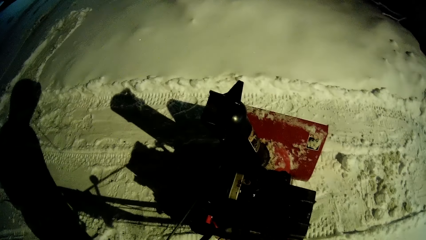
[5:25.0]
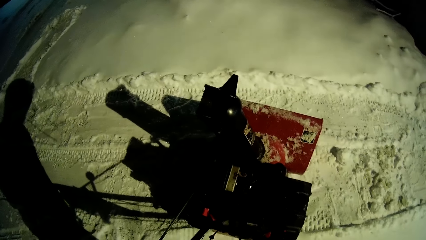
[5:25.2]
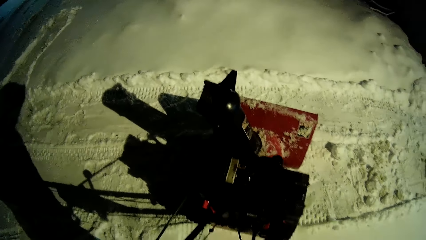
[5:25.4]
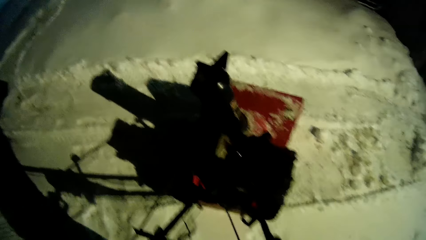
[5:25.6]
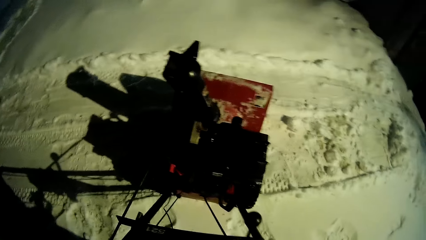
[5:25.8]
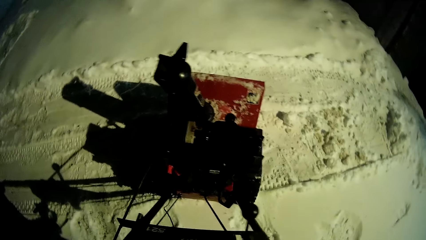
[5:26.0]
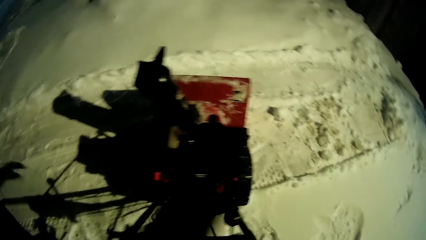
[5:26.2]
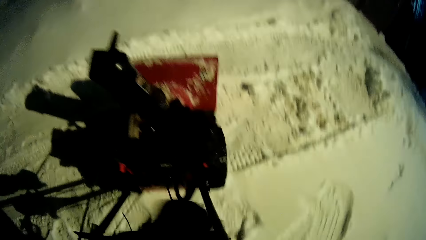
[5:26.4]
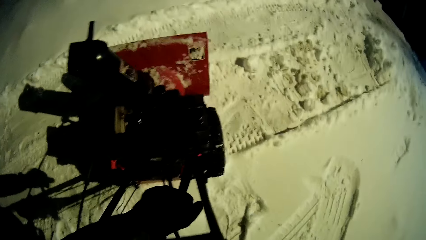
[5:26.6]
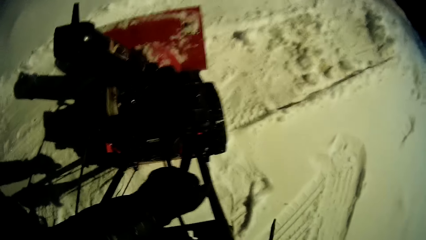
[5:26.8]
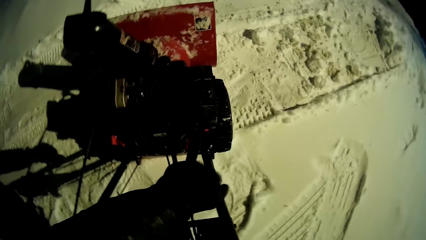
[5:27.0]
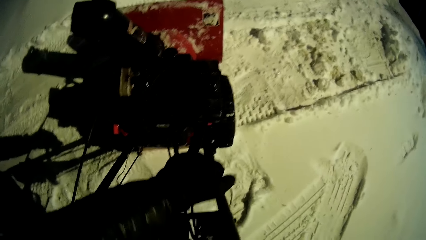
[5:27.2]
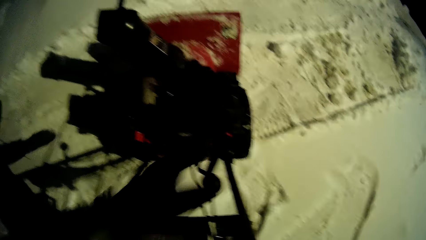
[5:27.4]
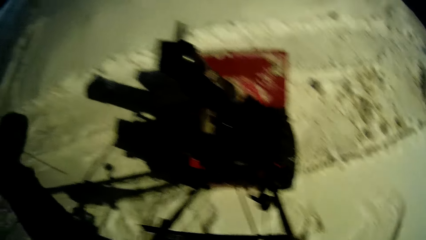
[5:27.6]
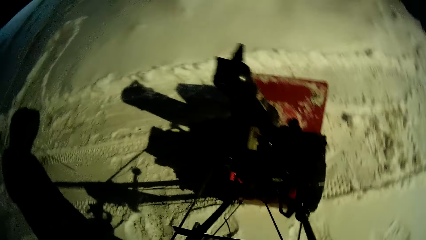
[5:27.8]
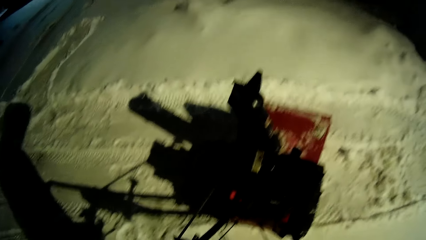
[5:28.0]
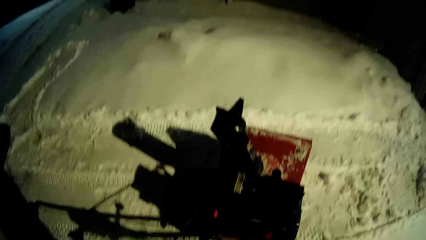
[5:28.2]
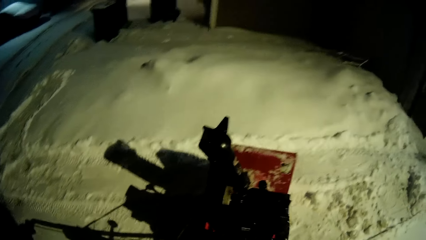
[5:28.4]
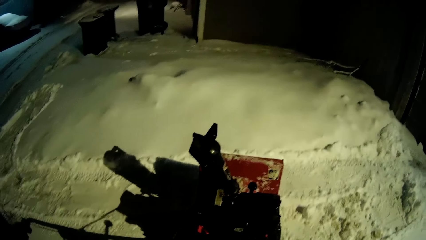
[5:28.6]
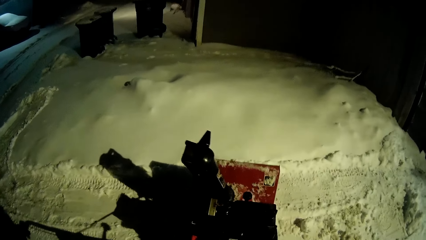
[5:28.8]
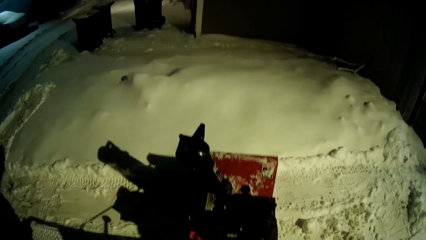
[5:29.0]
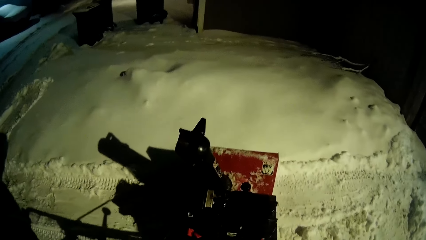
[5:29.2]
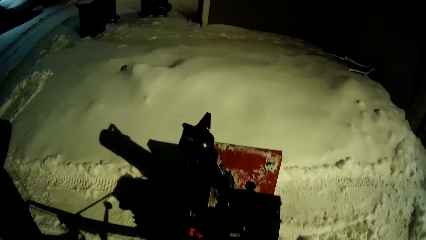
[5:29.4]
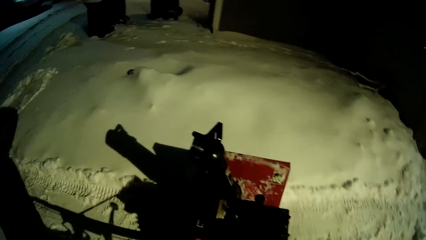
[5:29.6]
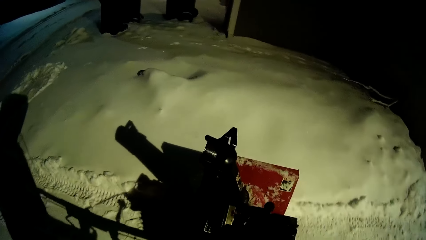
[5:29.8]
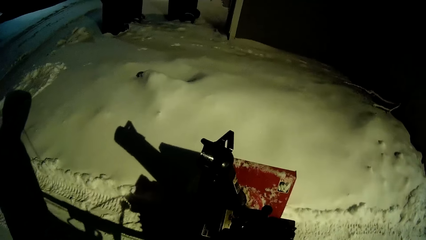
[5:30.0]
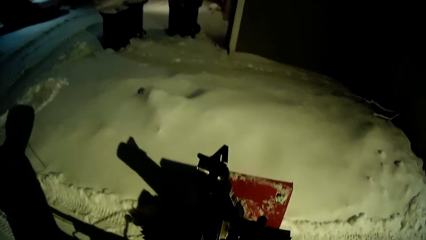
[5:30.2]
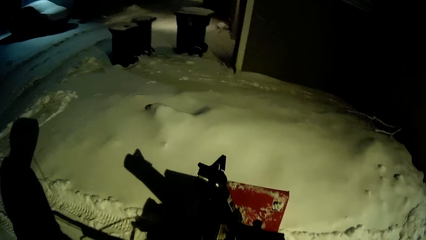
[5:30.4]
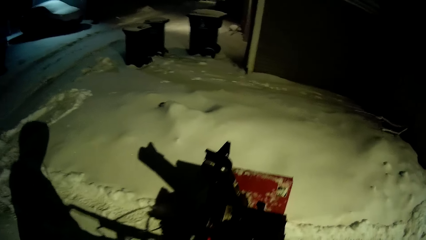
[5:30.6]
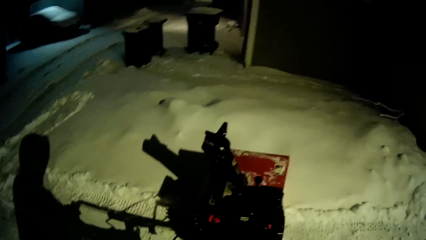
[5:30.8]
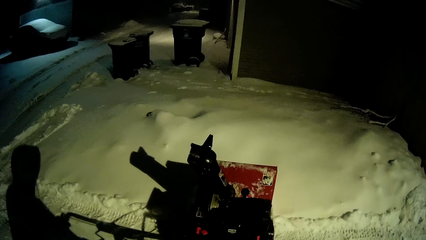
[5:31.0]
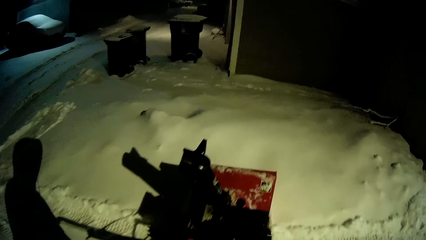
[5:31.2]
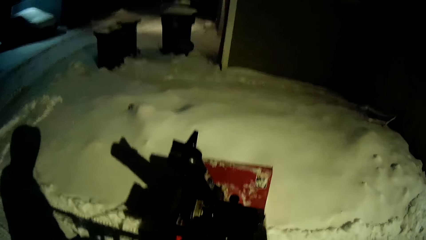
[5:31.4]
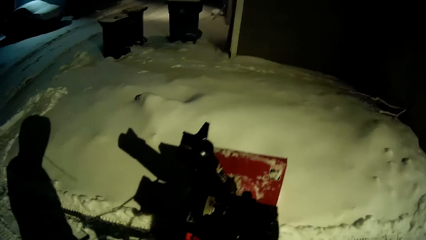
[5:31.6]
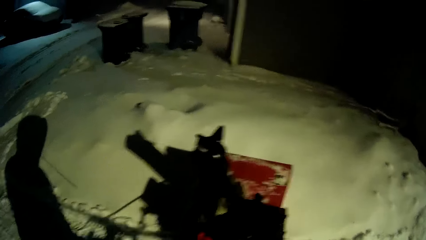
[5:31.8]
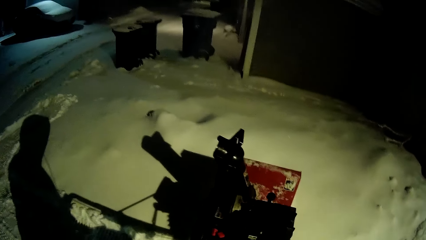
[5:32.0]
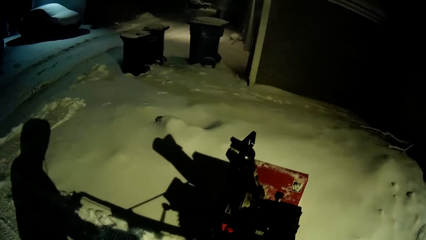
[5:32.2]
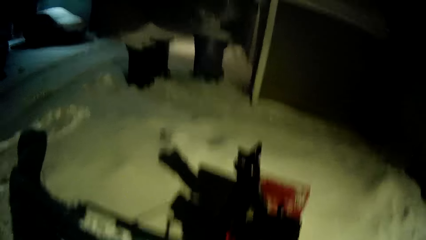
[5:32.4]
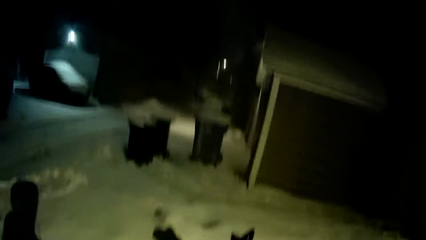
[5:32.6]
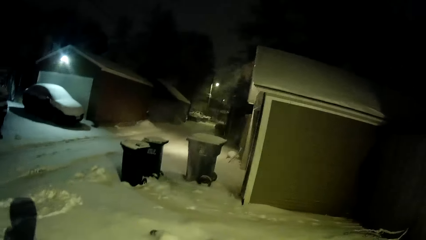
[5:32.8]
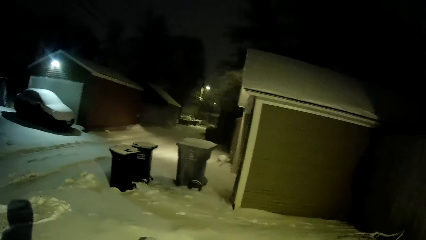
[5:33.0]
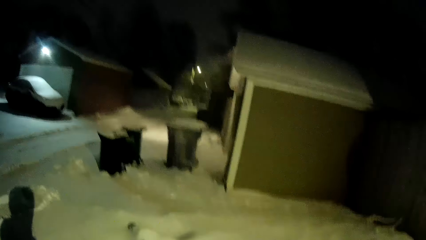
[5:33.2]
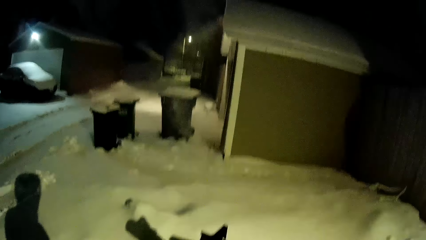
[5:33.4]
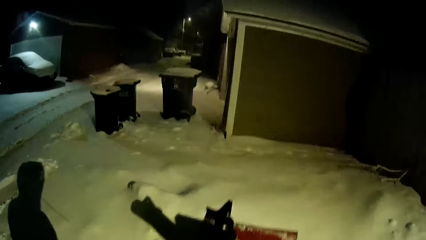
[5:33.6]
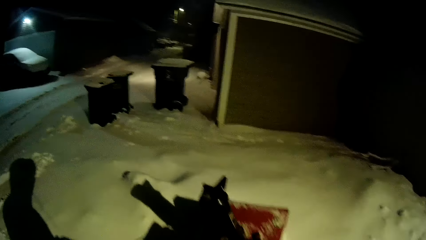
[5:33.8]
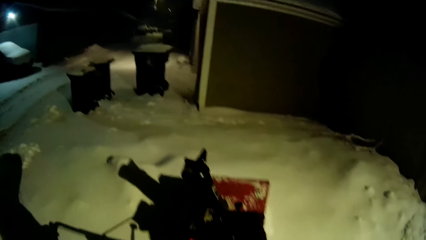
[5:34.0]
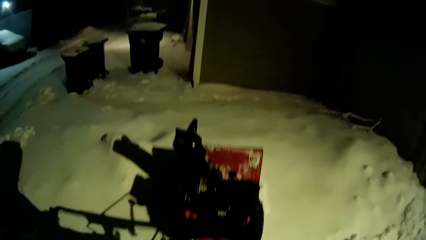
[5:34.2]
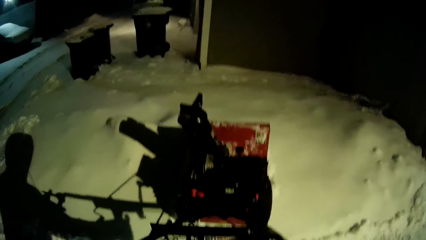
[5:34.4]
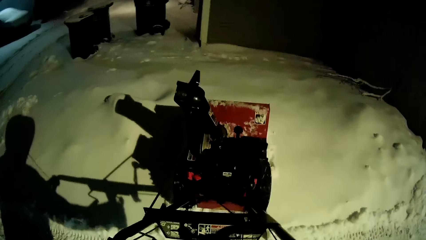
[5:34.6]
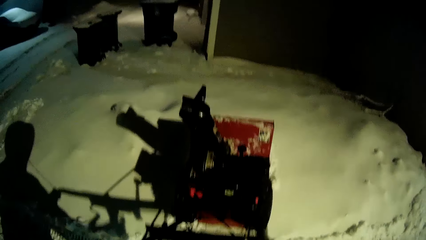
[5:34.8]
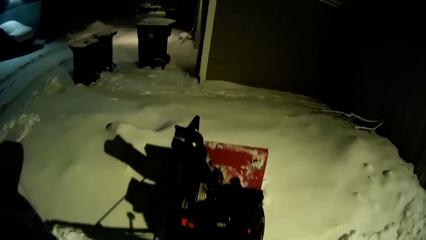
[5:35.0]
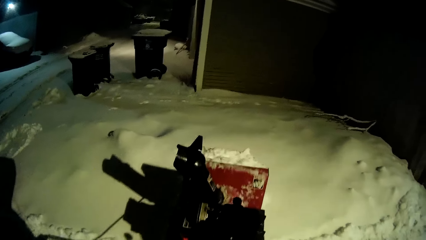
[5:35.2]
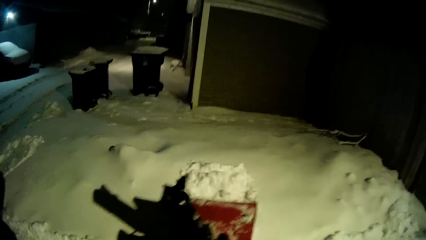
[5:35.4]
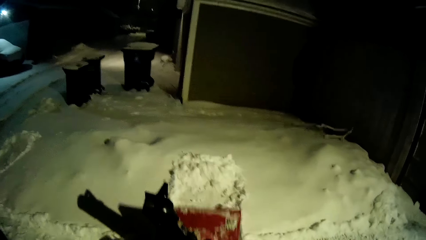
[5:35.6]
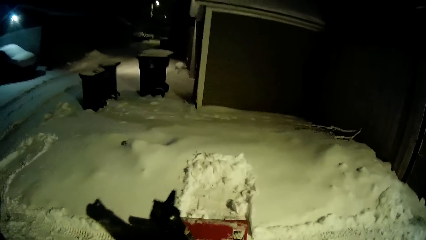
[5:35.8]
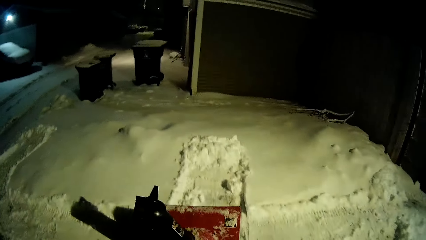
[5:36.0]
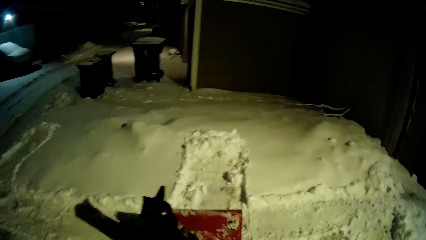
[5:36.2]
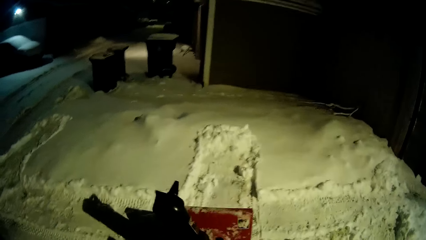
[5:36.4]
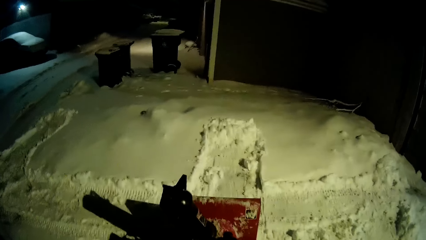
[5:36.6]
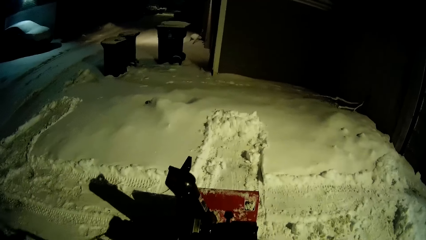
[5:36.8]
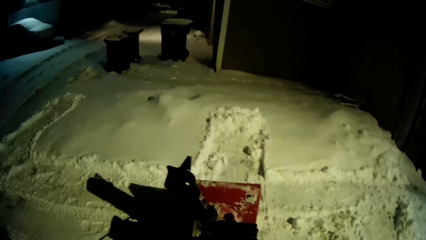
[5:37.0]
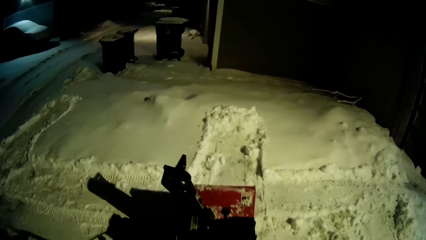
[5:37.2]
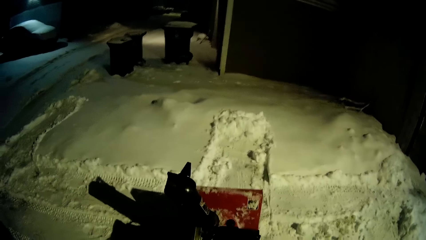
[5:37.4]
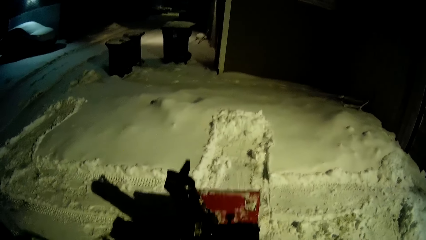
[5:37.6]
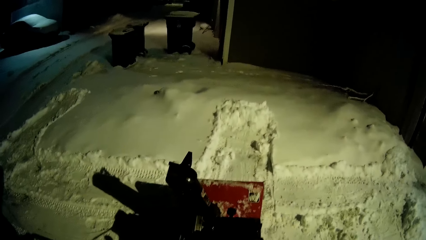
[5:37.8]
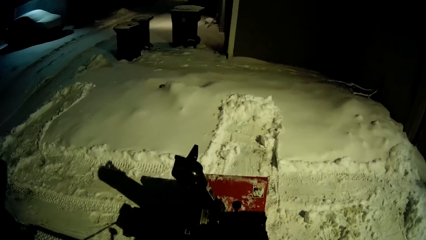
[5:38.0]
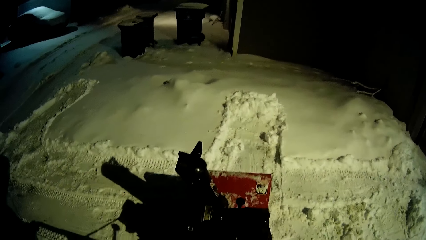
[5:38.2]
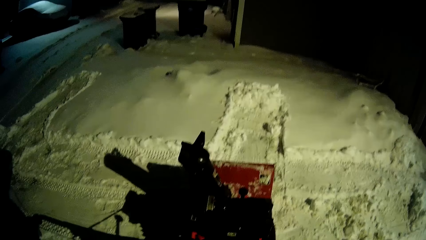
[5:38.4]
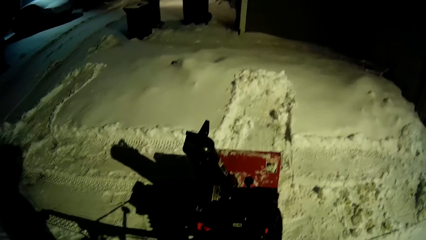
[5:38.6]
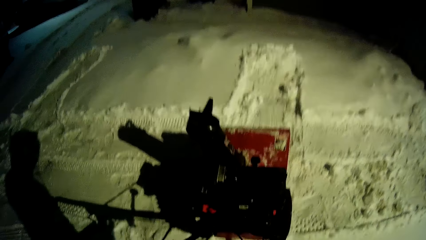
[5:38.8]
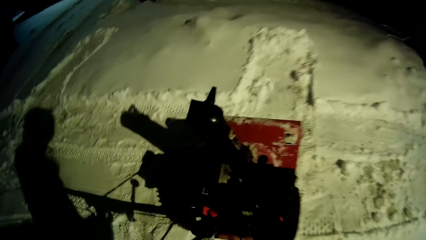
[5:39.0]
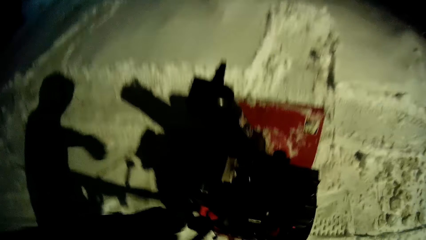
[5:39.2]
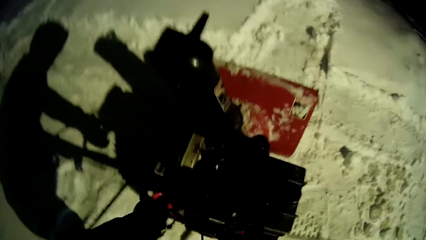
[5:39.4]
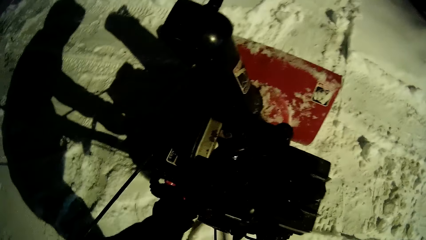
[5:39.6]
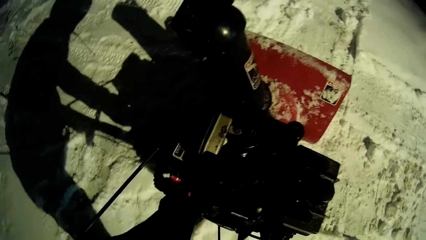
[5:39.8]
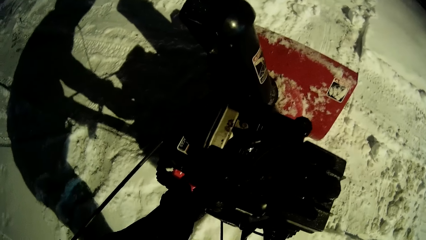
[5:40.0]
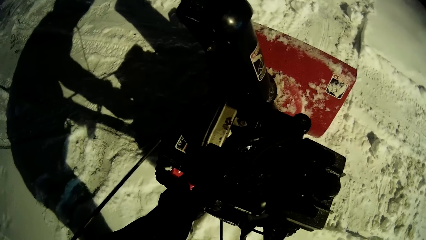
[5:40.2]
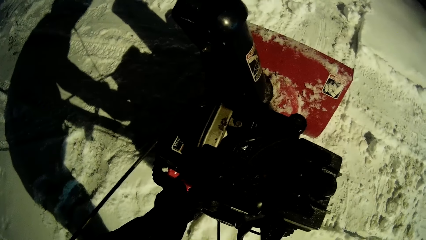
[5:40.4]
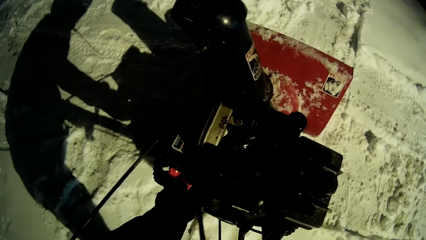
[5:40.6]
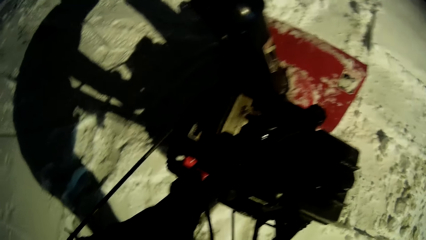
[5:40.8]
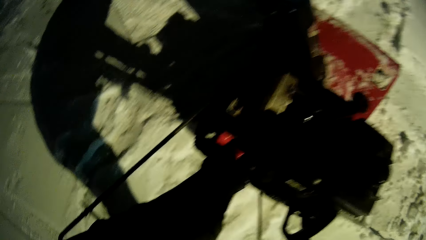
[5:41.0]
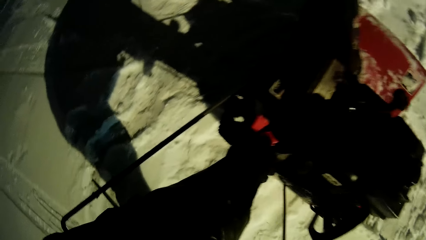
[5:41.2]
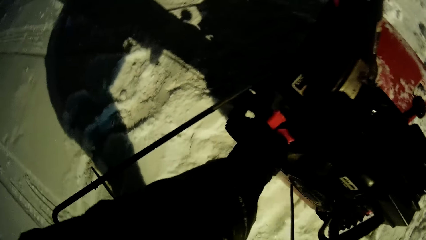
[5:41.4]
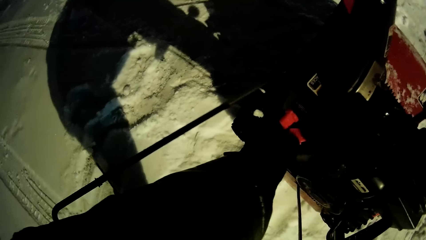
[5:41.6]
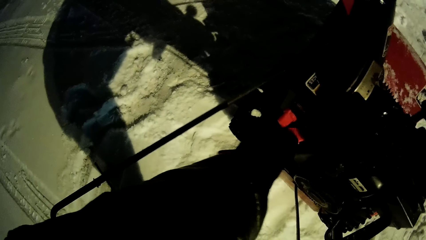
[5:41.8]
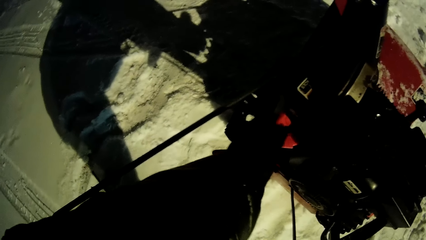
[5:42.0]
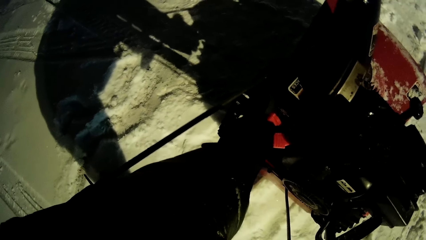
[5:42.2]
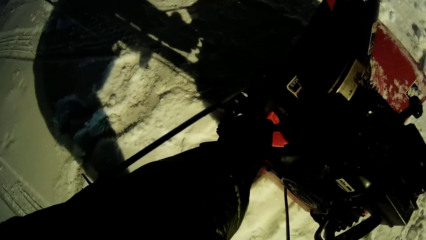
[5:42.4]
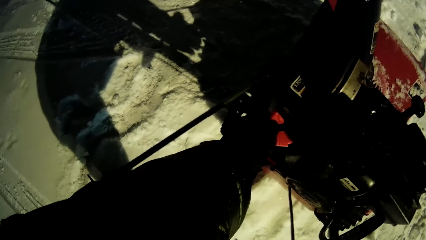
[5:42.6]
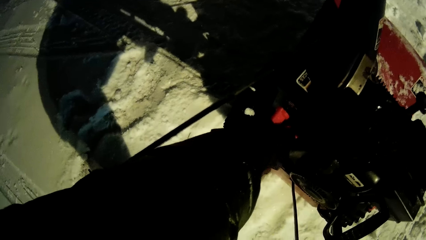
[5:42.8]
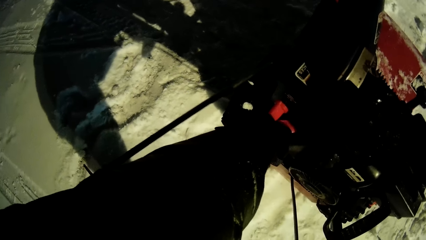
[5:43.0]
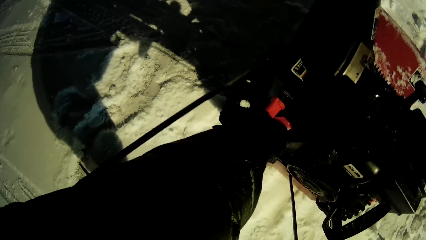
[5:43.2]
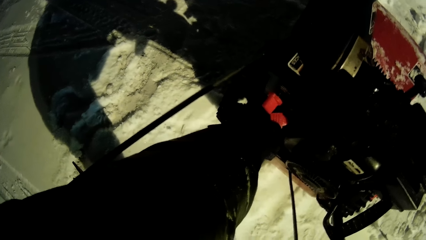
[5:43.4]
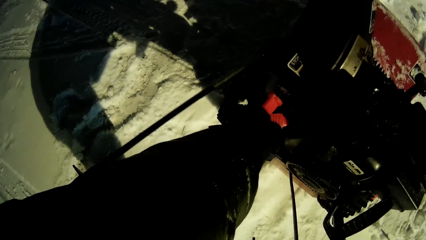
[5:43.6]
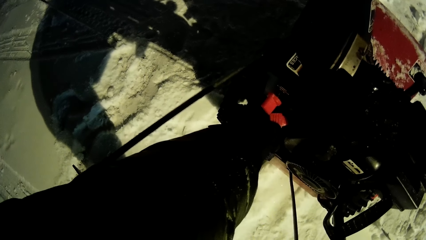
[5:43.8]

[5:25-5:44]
The camera wearer adjusts a component of the snow clearing machine or snow blower with his left hand. He operates the snow blower. He clears snow with the snow clearing machine. He moves backwards. He adjusts a component, the knob, of the snow clearing machine with his left hand.
